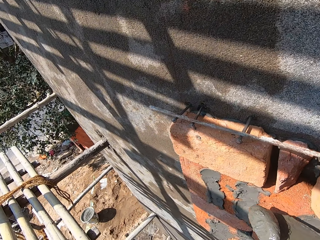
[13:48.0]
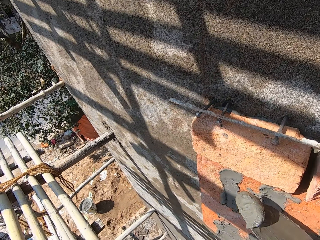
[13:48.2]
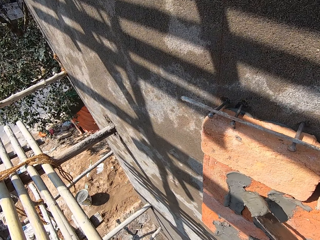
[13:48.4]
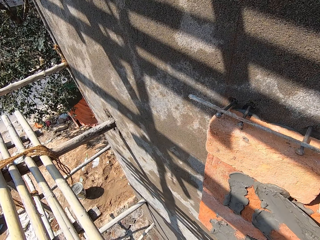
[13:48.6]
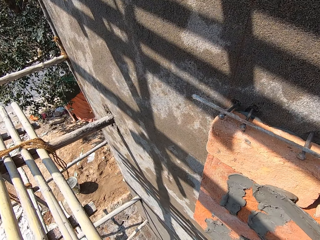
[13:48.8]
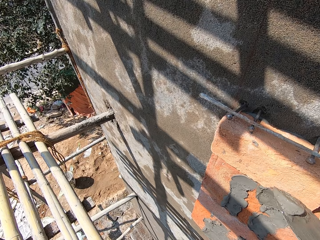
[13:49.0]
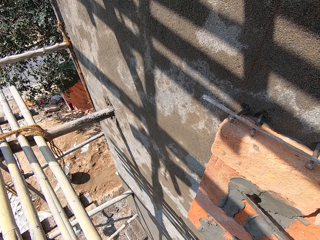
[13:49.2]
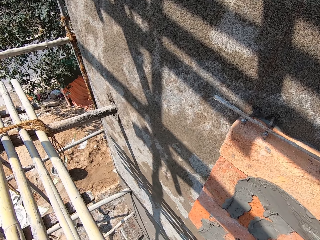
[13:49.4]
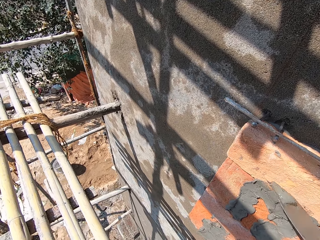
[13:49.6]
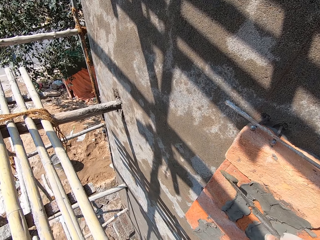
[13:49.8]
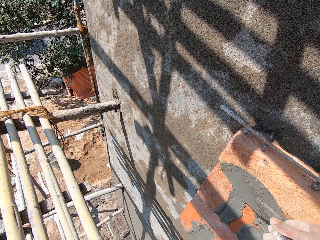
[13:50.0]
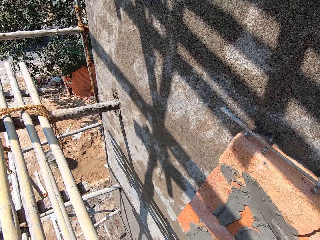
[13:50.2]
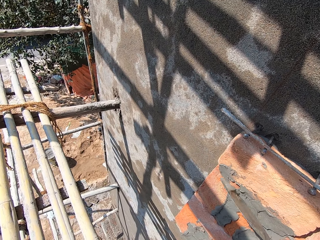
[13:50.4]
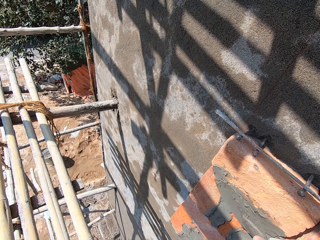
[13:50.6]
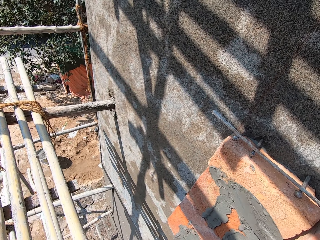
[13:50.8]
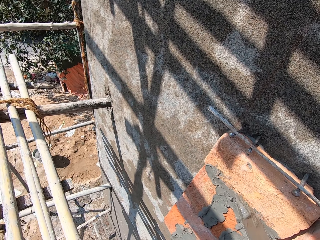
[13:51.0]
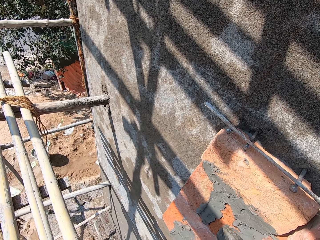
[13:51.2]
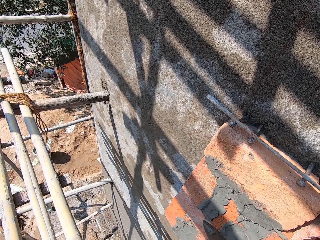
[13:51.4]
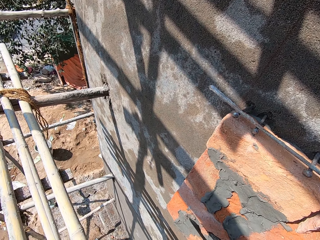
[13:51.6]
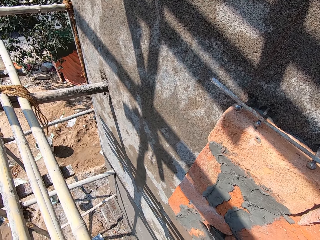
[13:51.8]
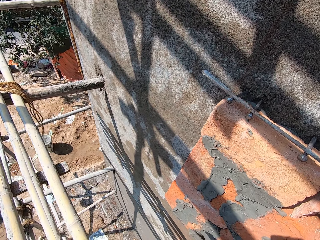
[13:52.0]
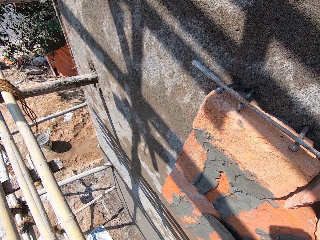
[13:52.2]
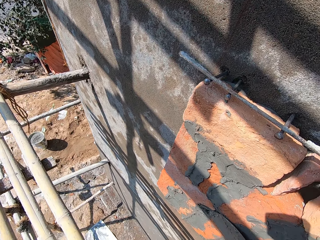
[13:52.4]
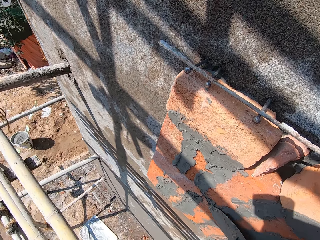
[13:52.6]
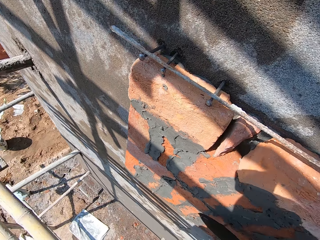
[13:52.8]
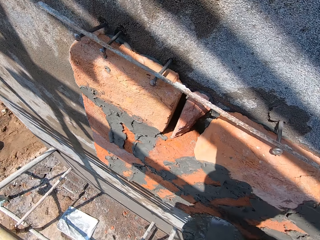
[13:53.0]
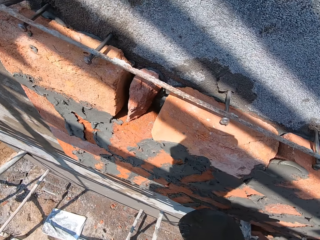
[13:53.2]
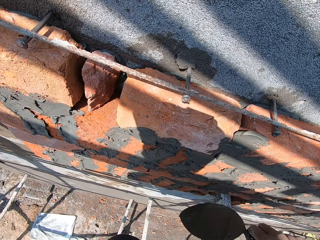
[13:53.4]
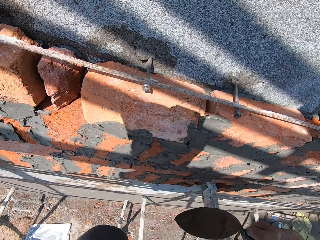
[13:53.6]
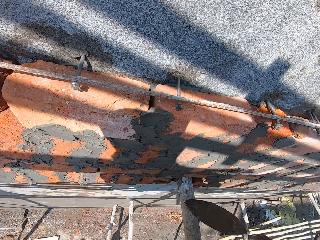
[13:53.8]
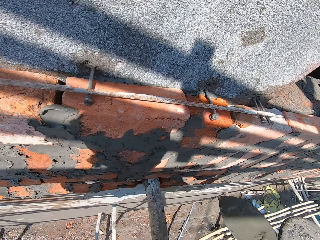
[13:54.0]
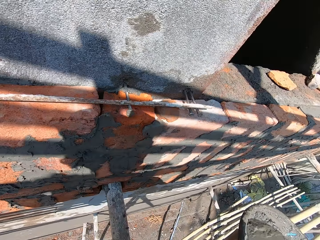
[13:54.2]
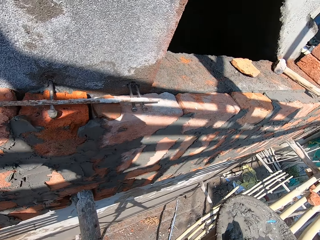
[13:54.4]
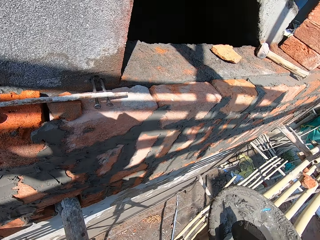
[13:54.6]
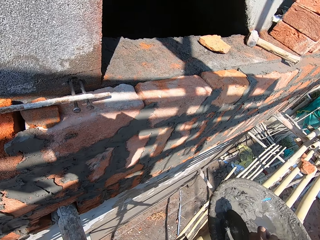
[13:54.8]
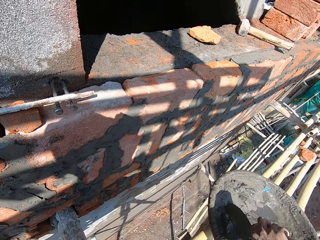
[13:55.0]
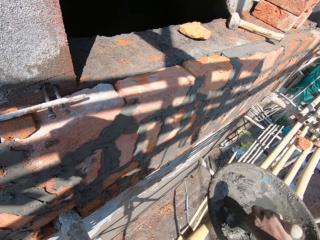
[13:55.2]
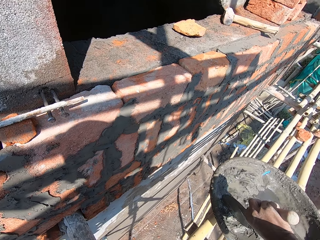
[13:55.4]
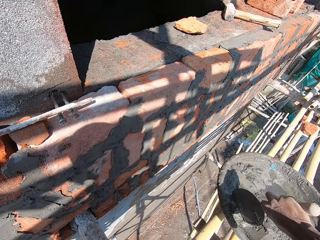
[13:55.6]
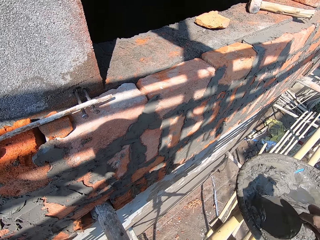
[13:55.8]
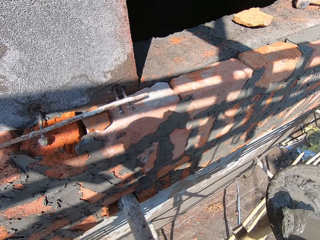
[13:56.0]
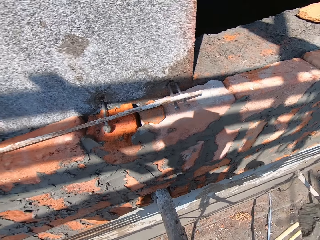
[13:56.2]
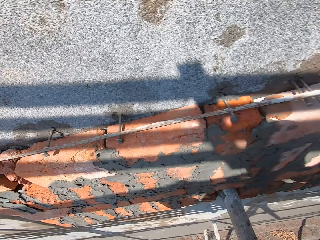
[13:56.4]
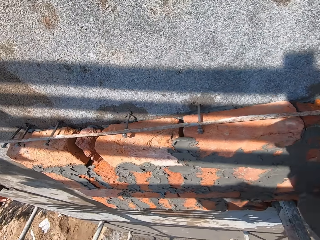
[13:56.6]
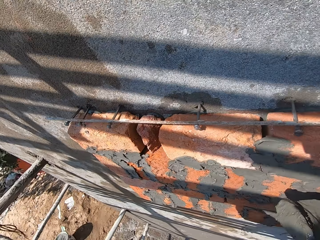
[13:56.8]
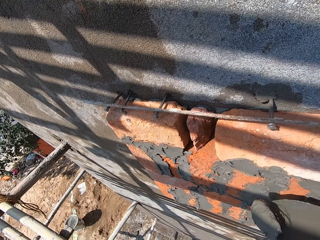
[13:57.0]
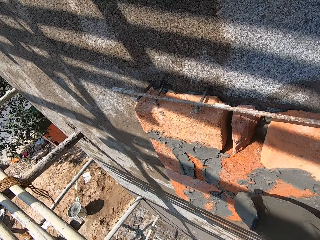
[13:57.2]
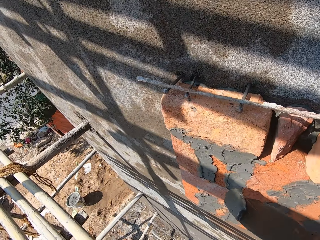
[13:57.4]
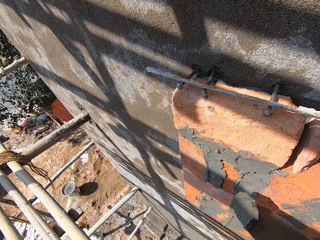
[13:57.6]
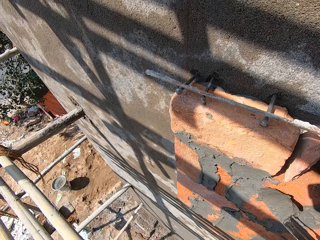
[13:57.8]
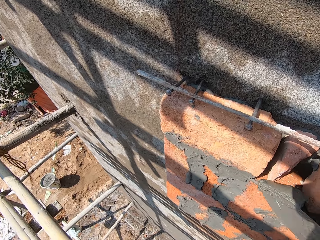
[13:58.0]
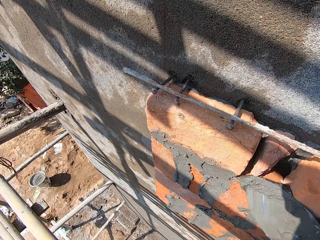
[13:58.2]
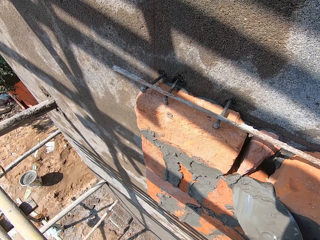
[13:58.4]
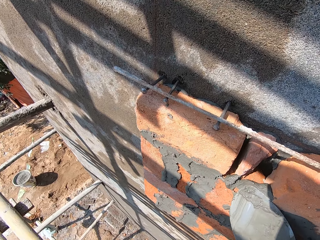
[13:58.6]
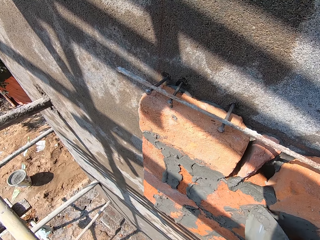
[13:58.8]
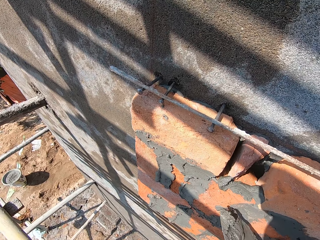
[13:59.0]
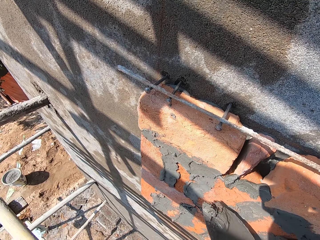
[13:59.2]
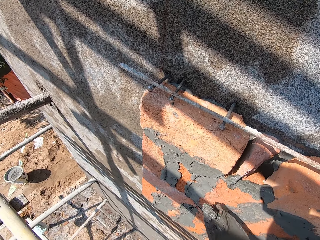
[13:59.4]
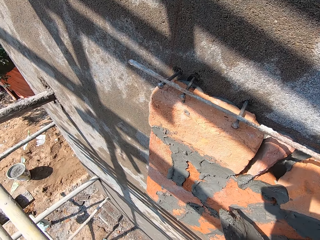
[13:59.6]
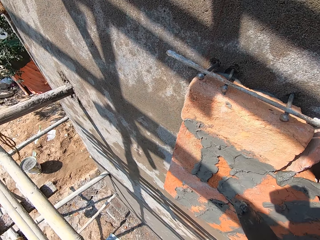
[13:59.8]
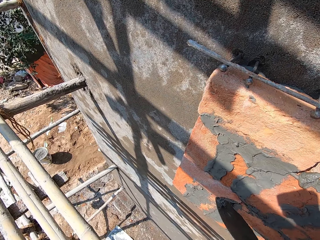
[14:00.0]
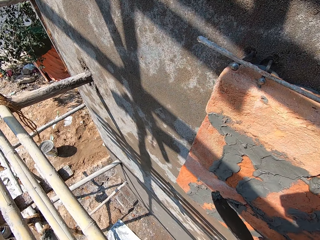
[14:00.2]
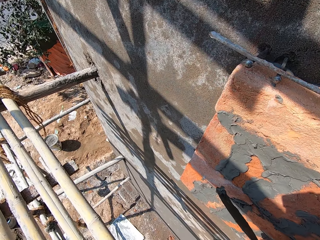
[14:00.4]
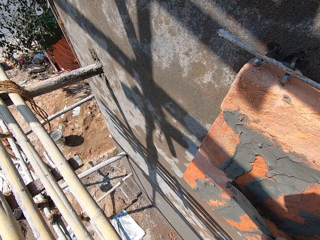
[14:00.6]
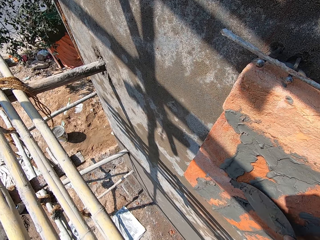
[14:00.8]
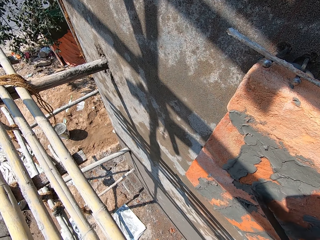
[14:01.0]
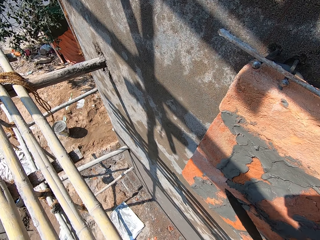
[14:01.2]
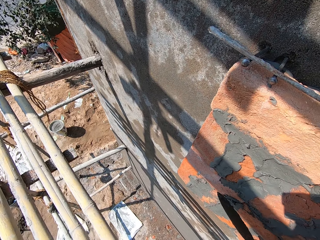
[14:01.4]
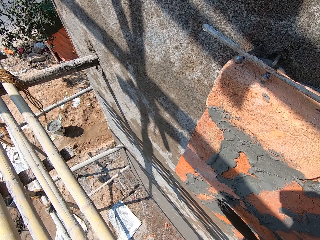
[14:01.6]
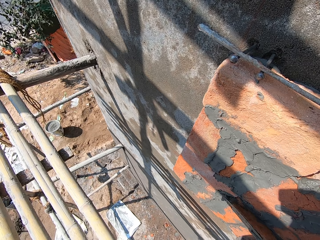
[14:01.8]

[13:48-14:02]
The camera wearer smoothens the mortar on the wall with the brick trowel in his right hand. He takes some mortar from a head pan on the bamboo scaffold with the brick trowel in his right hand. He smoothens the mortar on the wall with the brick trowel in his right hand.

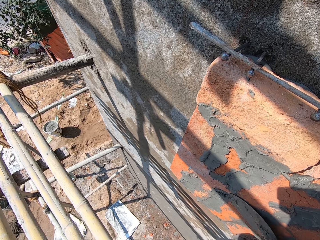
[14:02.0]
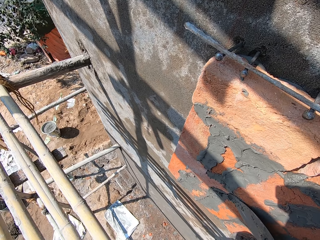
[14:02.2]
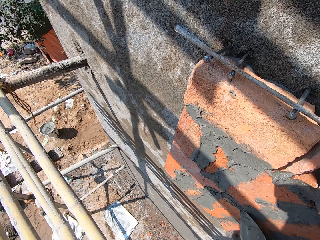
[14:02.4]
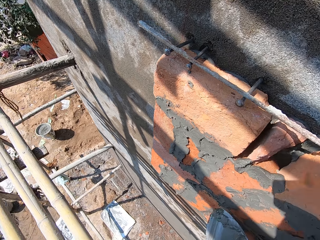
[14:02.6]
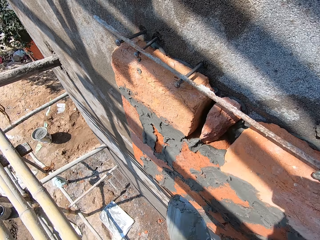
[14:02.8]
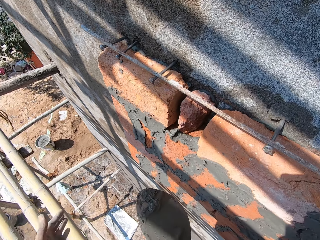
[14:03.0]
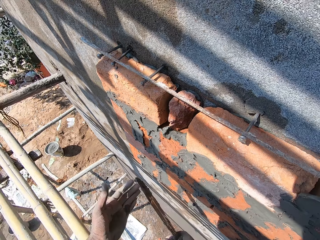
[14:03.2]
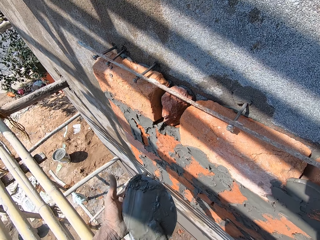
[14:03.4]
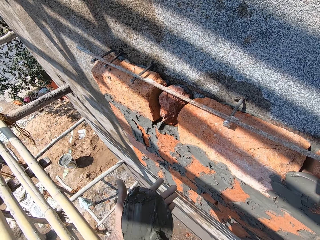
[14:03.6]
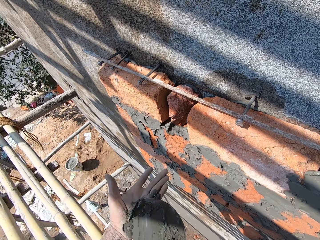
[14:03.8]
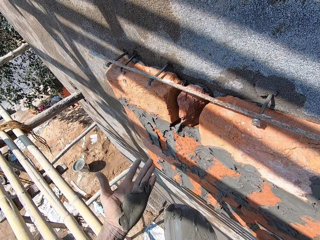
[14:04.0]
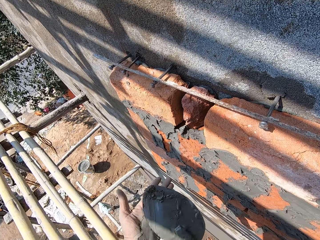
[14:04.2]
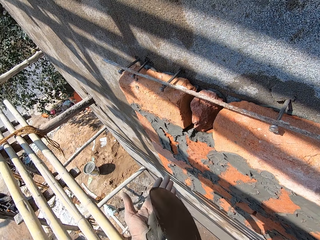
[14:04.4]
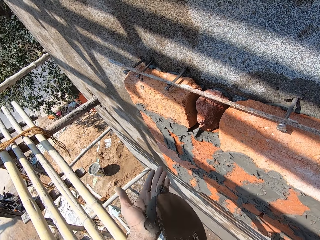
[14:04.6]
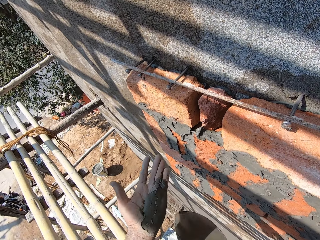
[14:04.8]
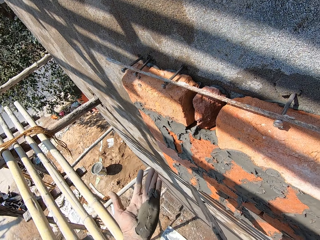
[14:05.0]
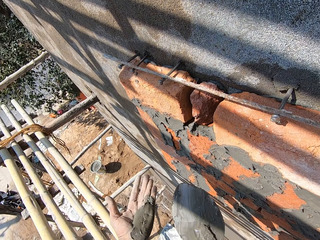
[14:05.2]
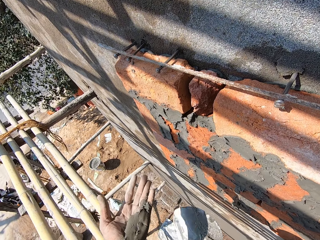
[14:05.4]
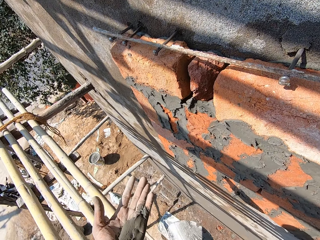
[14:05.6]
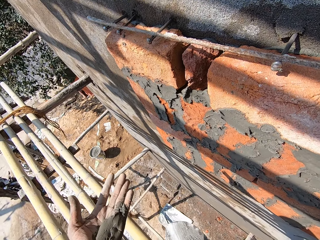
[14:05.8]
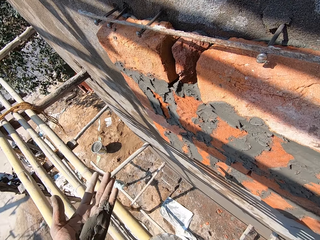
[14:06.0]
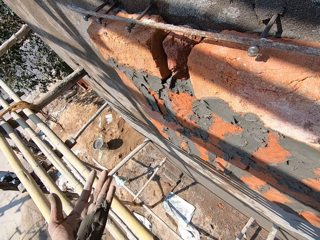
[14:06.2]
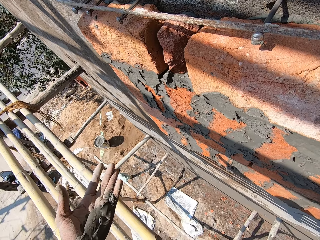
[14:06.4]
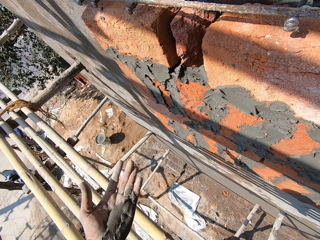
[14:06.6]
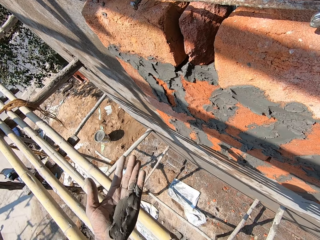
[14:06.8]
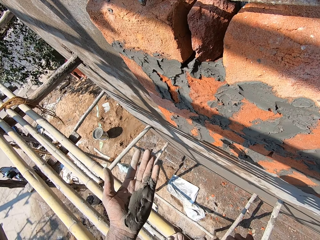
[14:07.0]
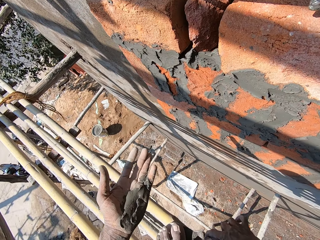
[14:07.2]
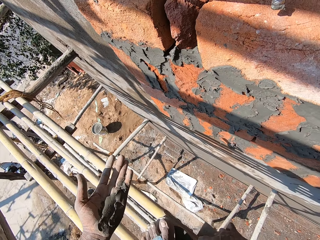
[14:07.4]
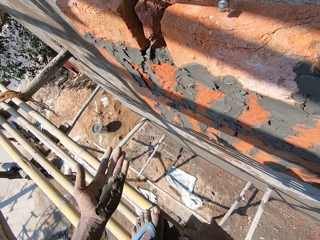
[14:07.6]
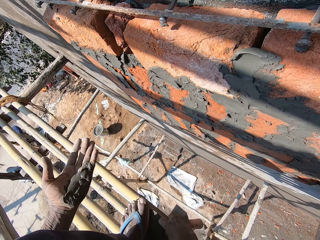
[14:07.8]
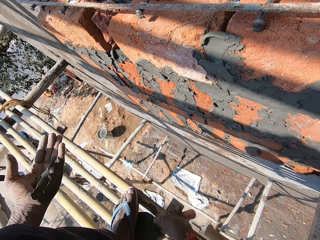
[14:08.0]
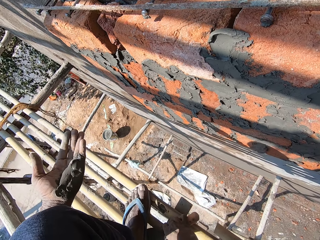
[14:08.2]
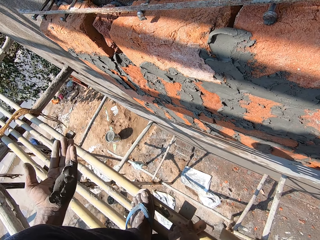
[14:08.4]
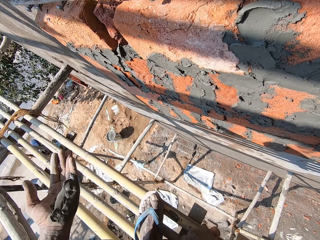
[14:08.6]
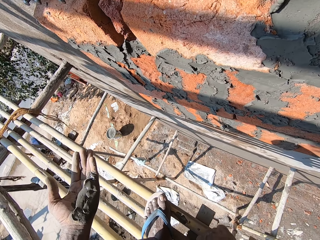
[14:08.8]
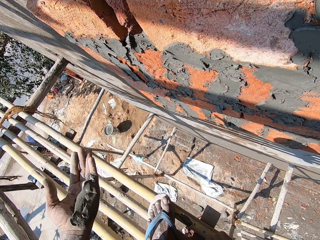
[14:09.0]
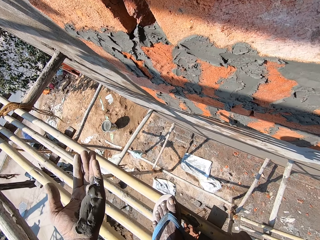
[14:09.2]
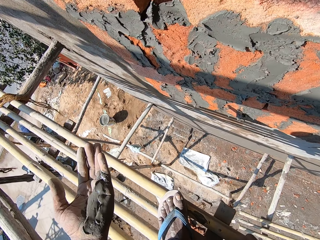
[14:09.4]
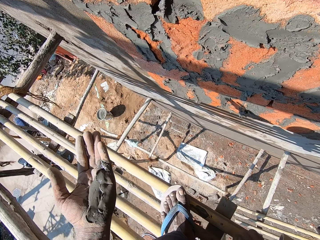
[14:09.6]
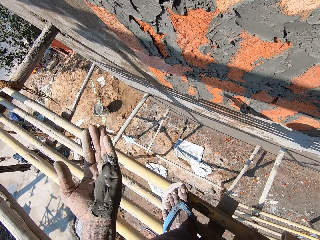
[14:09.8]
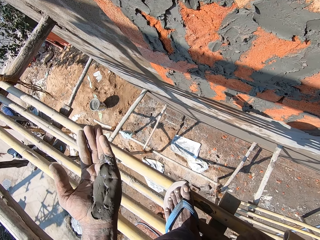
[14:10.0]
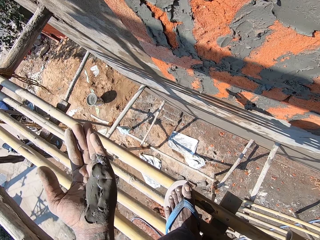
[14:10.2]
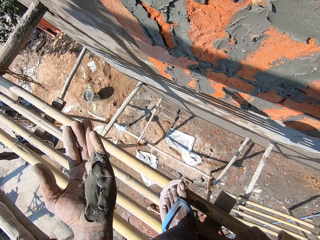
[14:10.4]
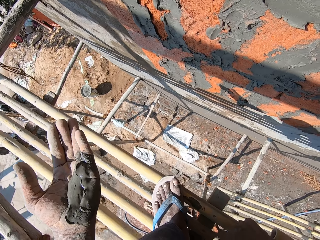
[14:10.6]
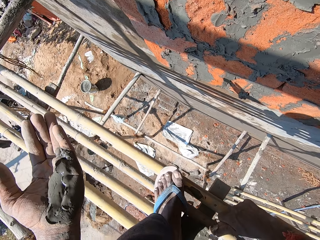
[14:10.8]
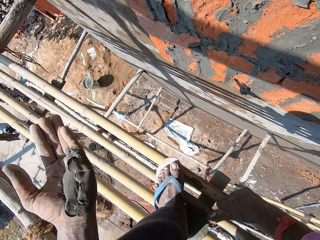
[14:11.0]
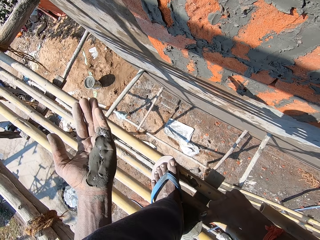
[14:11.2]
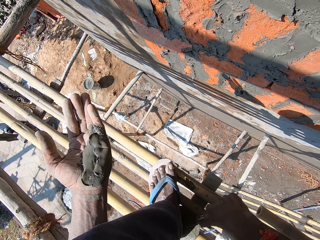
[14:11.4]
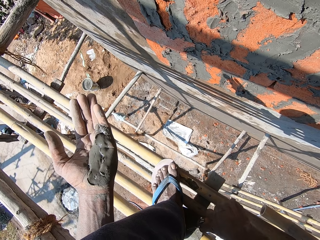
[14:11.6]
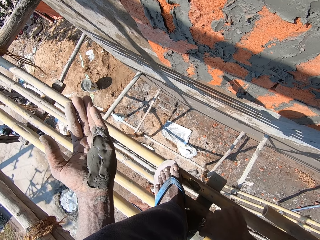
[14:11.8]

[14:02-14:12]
The camera wearer puts the mortar on his left hand with the brick trowel in his right hand. He cleans the trowel with his hand. He straightens the brick trowel in his right hand with his left leg.
